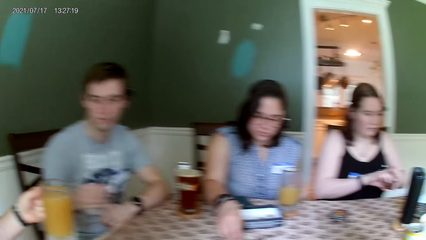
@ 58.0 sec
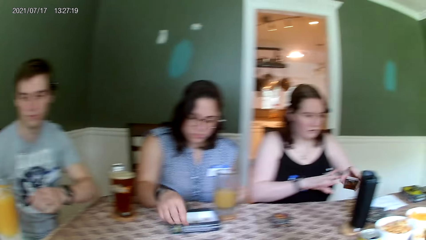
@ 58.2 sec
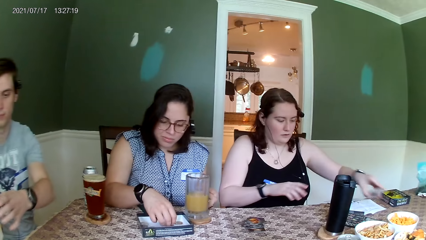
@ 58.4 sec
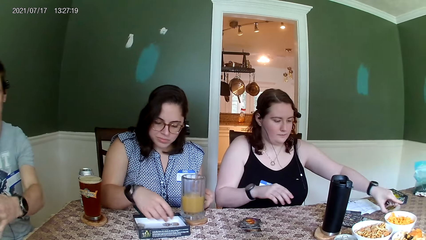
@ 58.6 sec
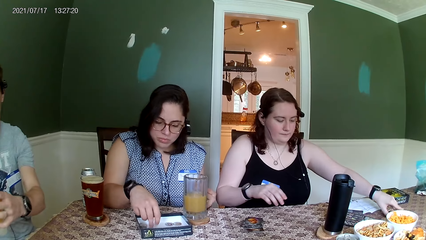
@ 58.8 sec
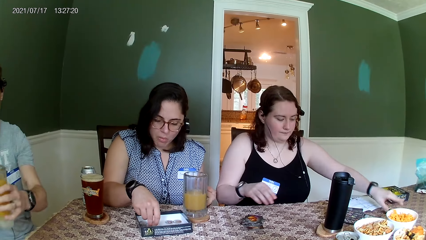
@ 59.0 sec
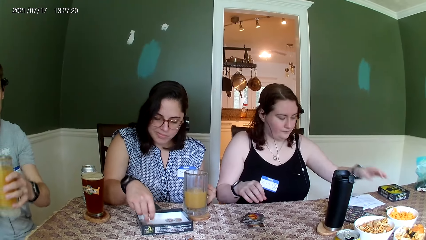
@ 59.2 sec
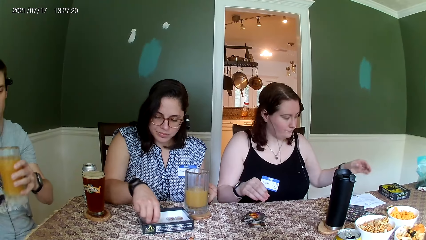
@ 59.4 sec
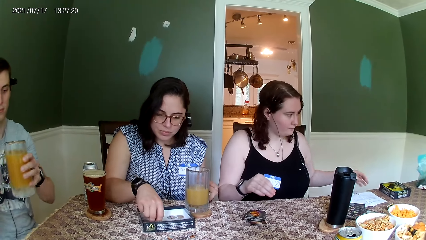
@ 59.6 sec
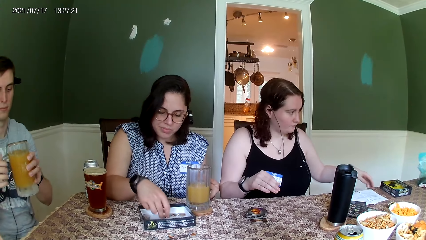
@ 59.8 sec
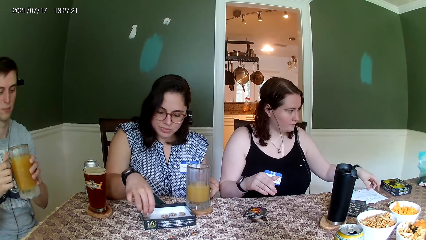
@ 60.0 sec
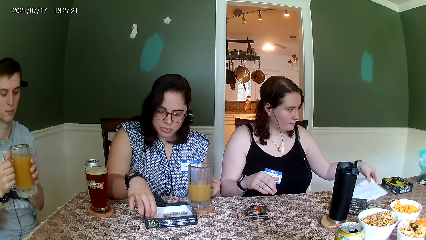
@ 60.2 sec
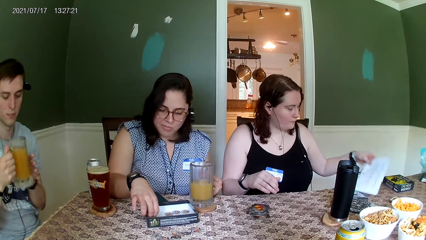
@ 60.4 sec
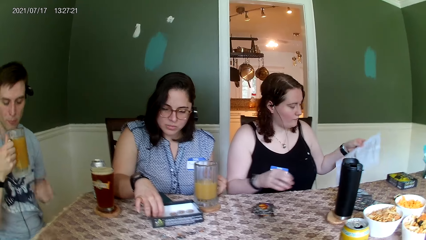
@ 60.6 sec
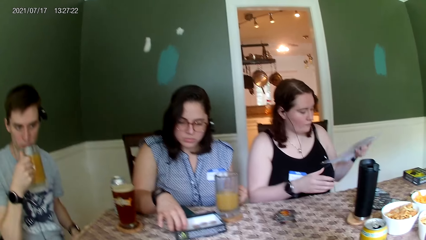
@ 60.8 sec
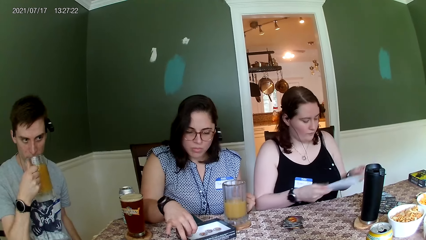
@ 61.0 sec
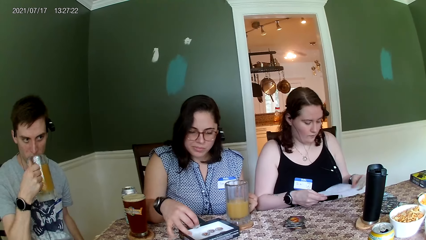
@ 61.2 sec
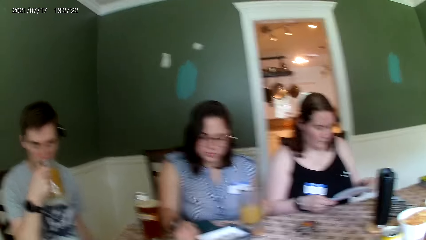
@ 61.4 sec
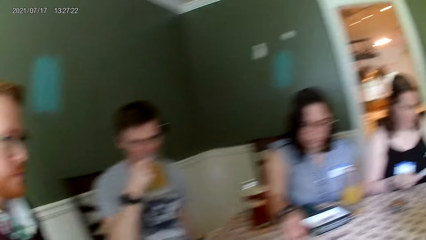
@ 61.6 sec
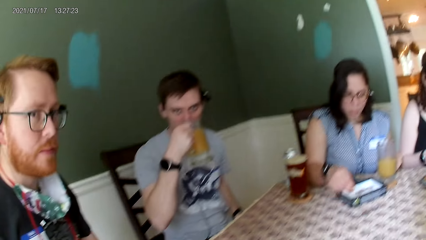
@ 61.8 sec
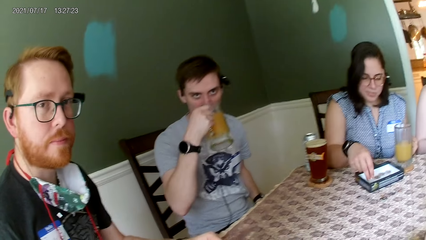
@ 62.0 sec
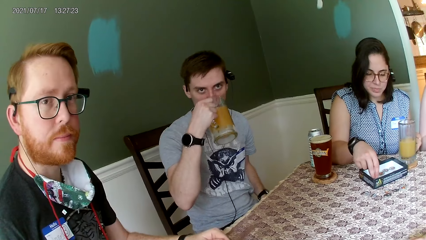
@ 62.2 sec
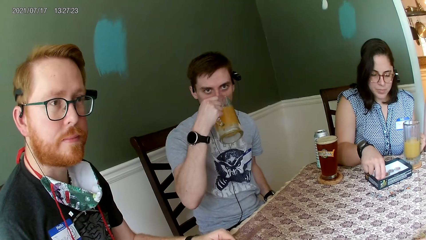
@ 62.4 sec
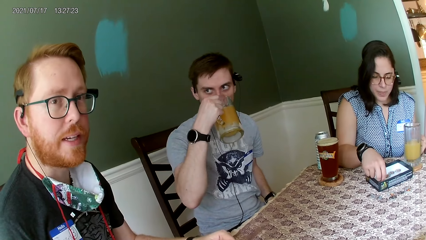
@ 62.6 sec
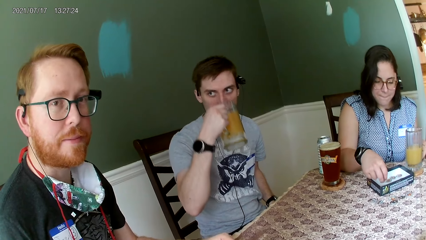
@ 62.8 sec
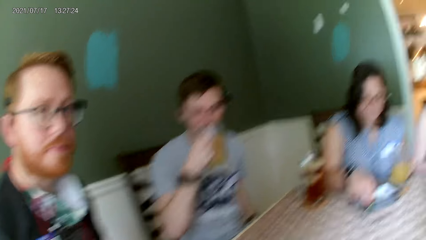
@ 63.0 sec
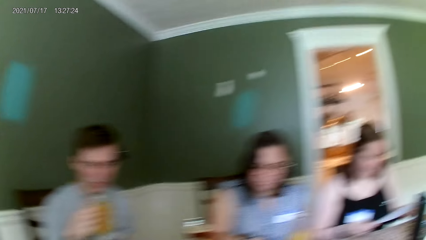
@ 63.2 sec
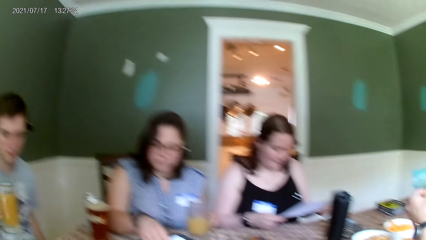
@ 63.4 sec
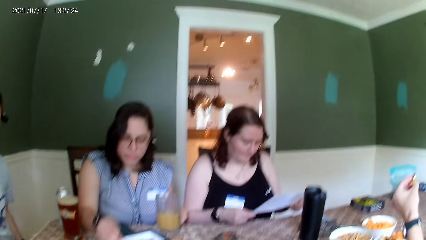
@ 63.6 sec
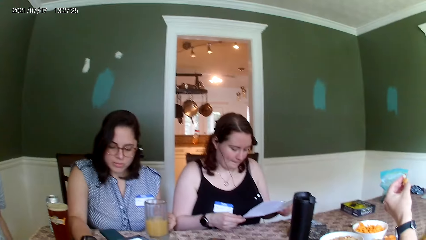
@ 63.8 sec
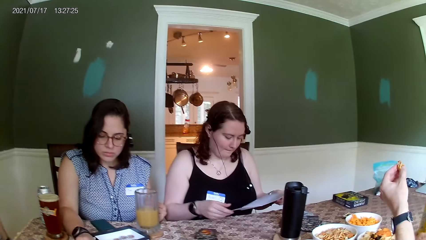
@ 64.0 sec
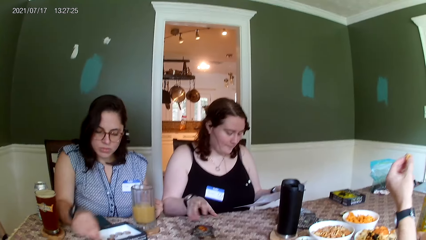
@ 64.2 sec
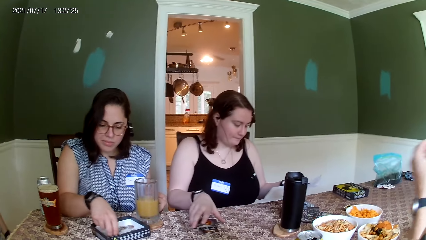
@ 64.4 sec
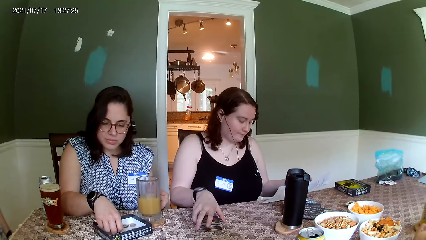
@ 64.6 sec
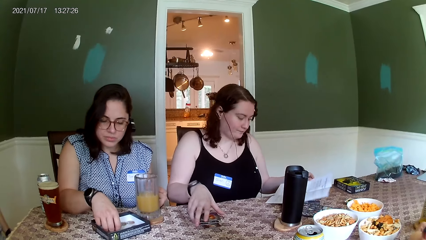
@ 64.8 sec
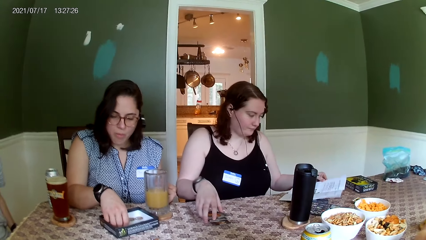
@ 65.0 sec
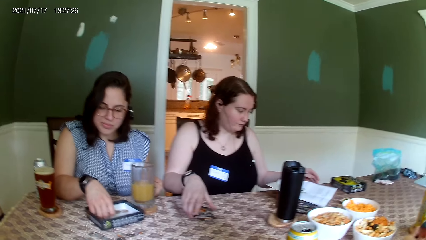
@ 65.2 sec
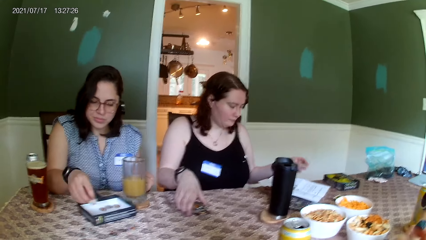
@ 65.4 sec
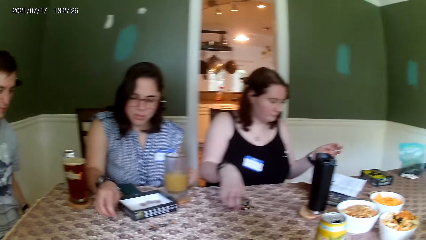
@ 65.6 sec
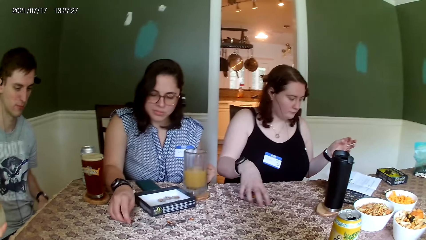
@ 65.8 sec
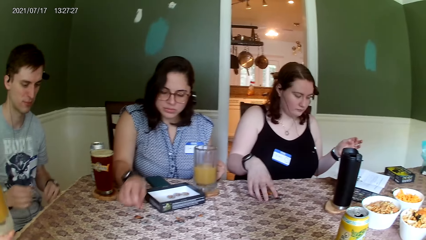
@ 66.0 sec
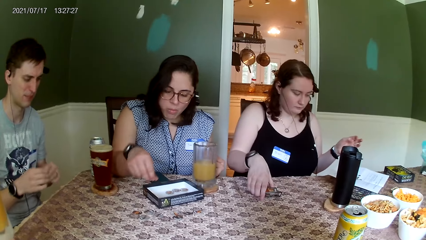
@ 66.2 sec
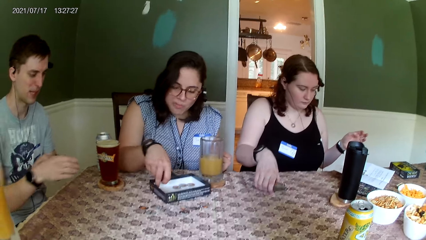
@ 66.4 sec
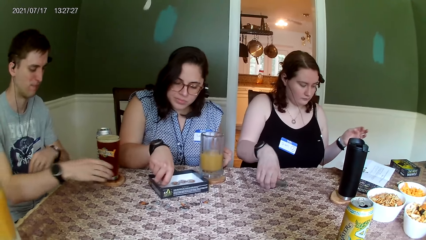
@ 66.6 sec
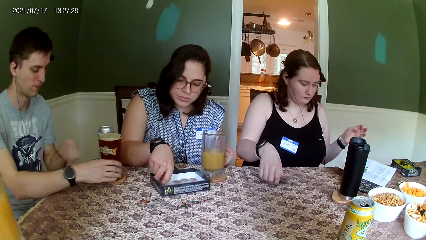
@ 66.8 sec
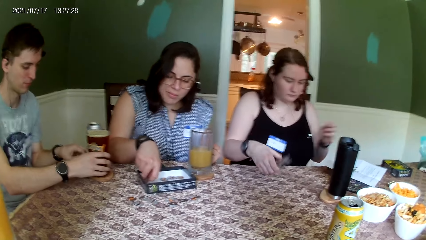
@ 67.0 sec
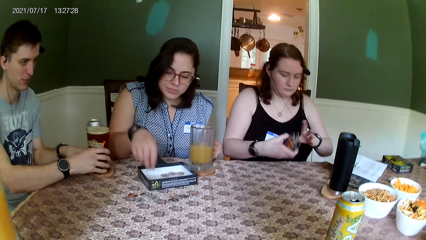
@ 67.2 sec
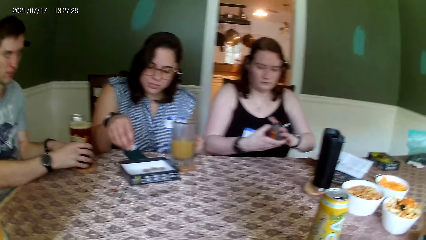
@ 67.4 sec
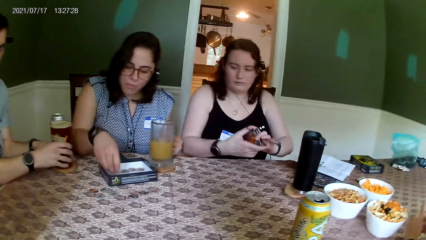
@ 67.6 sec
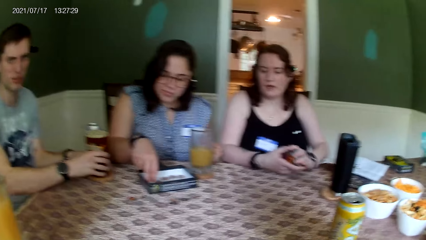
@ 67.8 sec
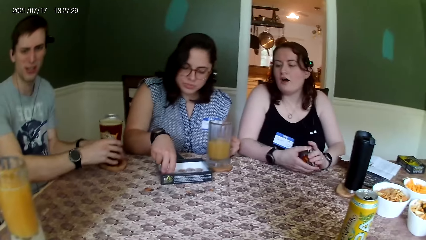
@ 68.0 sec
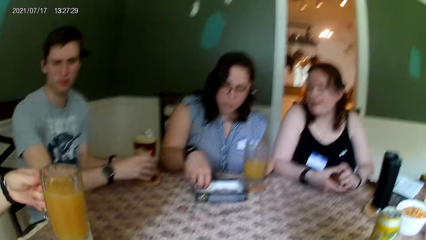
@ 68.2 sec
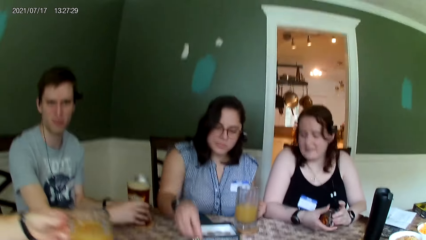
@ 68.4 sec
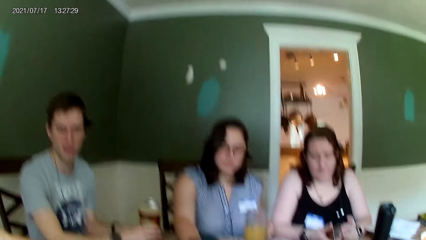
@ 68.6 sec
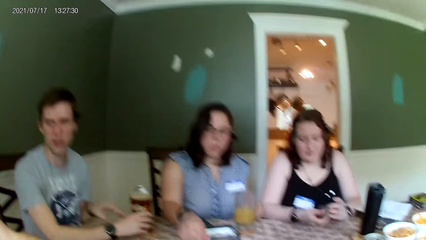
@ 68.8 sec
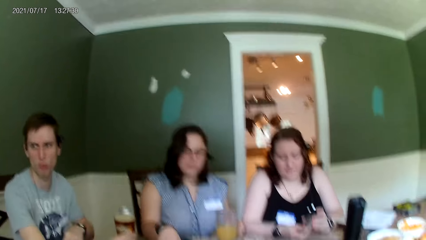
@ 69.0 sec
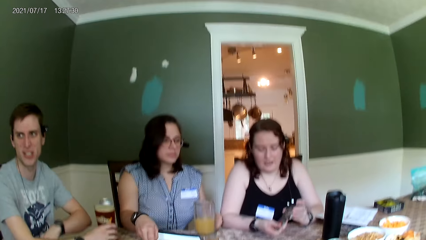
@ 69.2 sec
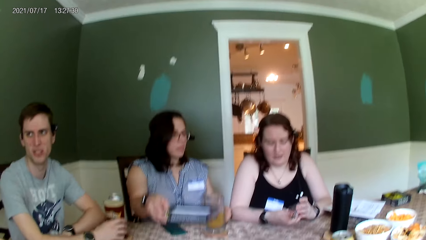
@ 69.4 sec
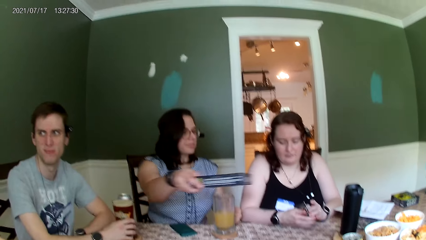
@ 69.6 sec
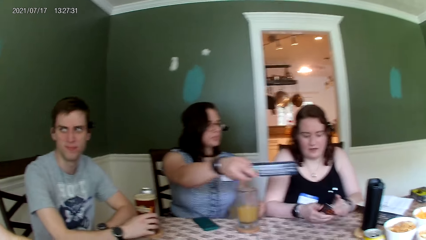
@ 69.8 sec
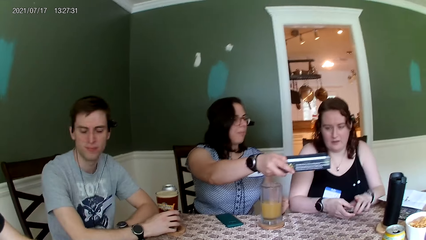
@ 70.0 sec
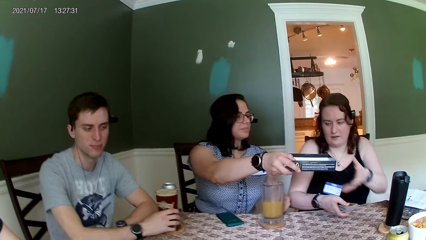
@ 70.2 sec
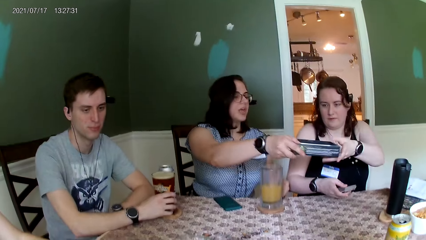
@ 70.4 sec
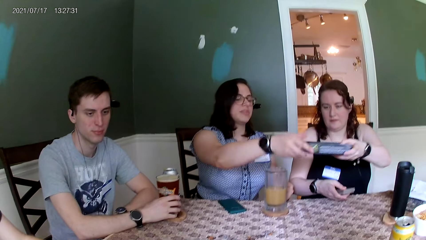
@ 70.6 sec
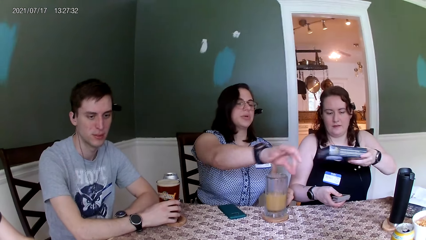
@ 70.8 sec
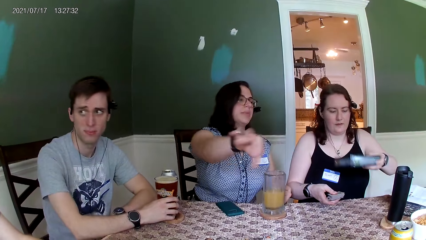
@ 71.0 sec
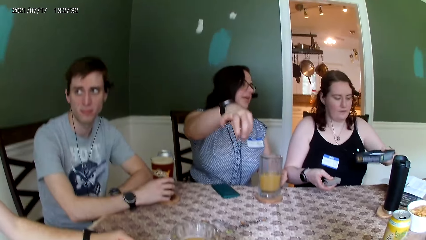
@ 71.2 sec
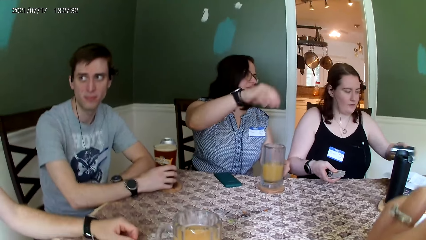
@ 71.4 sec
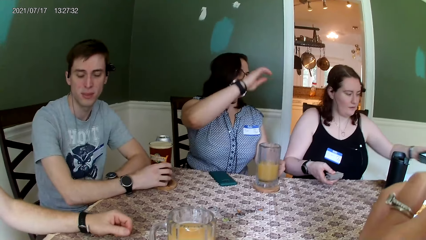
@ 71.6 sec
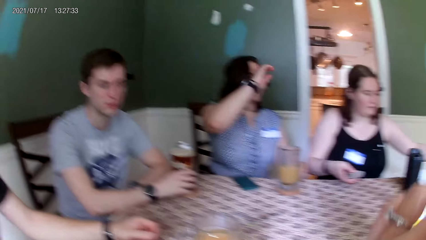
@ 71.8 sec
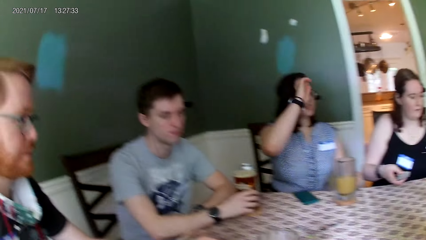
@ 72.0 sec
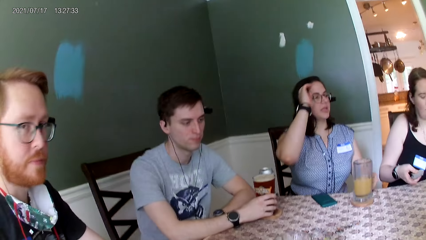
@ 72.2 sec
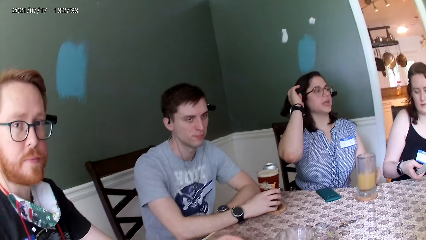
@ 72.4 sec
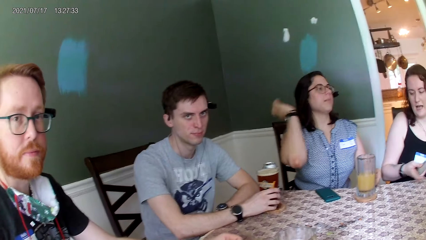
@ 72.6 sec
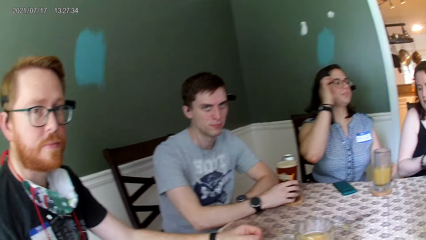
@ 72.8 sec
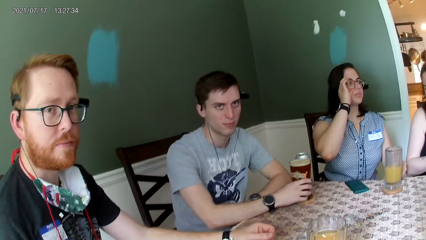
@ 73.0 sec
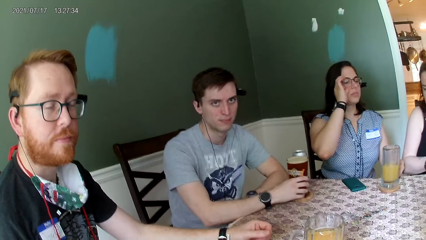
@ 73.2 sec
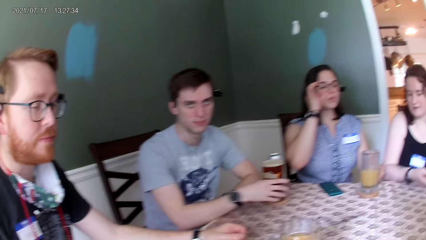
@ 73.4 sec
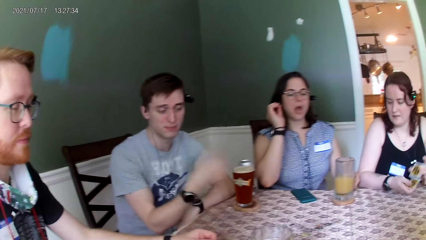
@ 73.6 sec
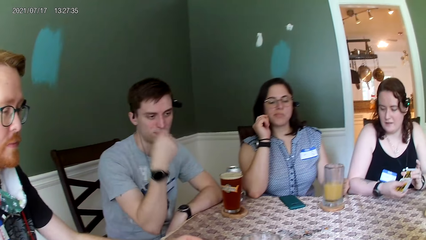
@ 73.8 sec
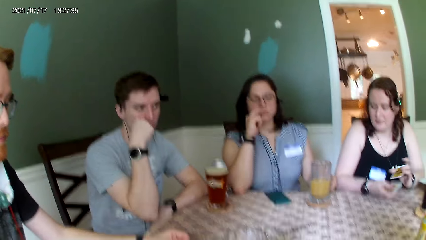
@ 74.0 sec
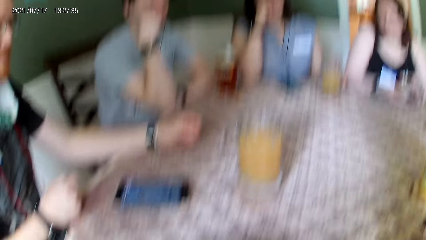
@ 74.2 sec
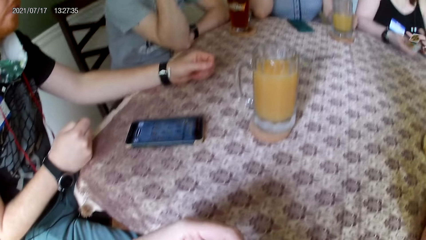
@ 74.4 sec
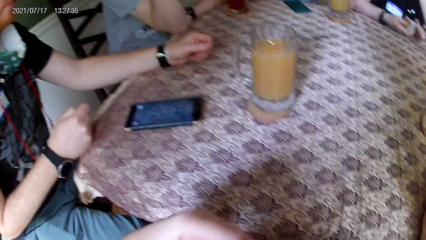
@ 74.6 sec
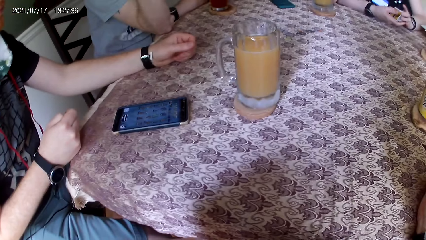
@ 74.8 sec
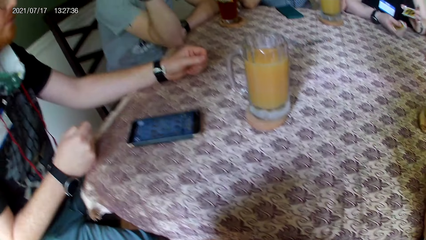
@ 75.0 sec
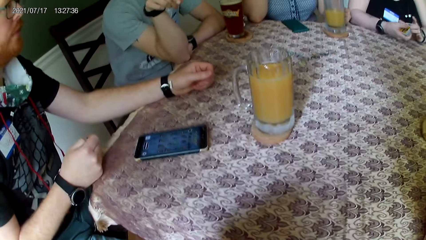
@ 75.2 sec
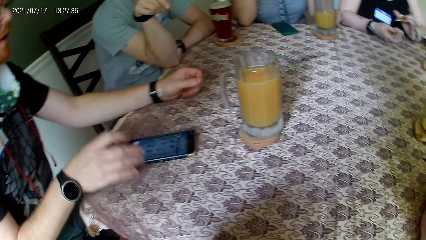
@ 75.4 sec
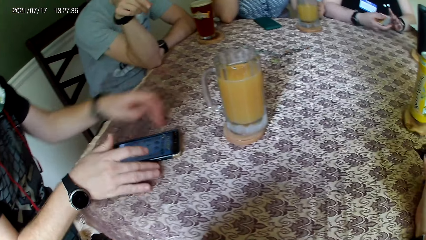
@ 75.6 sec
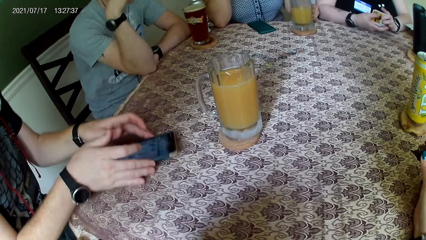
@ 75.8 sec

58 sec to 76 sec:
A man collects a cup of drink from another man. A woman drops the cards on the table with her left hand. Another woman moves a chip in the box with her right hand. The first woman picks up a manual from the table with her left hand. The first man drinks from the cup. The first woman holds the paper. The other woman moves some chips from the box to the table with her right hand. The first woman reads the manual. The first woman drops the manual on the table with her left hand. The first woman adjusts the cards on the table with her right hand. The first woman packs the cards from the table with her right hand. The first man moves the cup of drink on the table with his right hand. The other man drops the cup of drink on the table with his left hand. The other woman lifts up the box from the table with her right hand. The first woman collects the box from the other woman with her left hand. The first woman puts the box away with her left hand. The first woman shuffles the cards in her hands.
